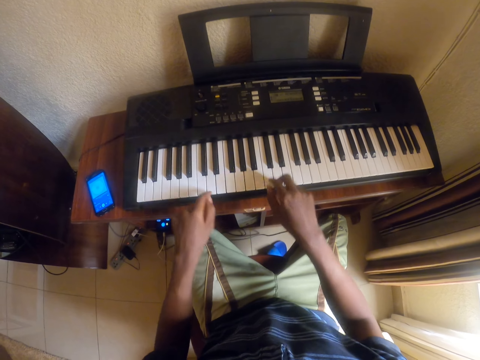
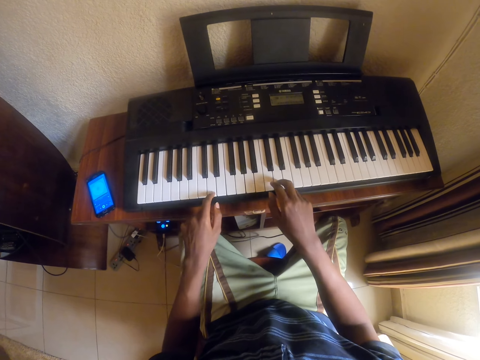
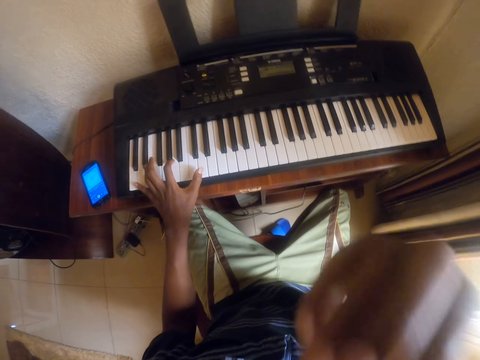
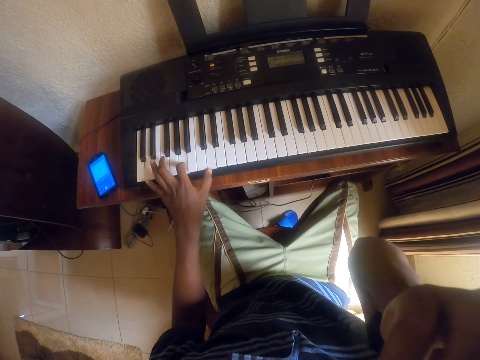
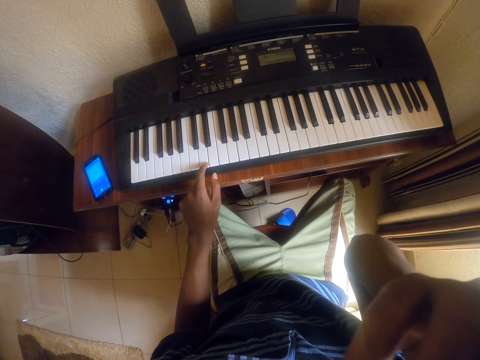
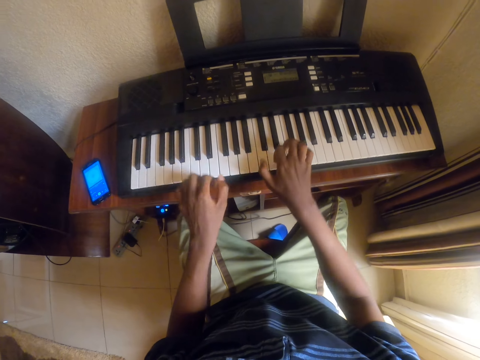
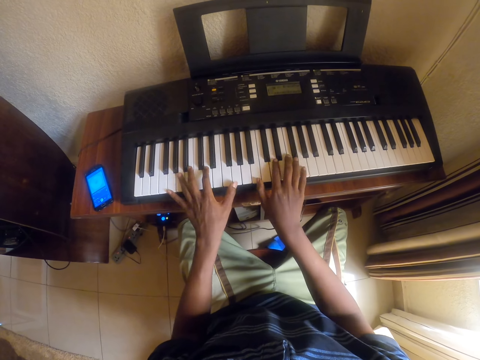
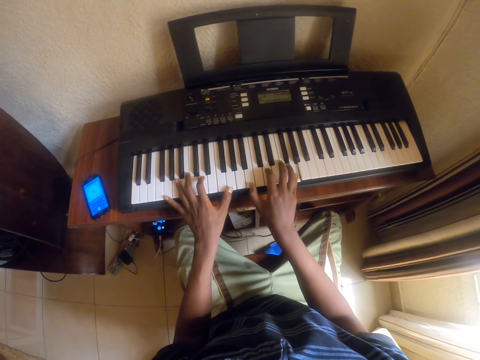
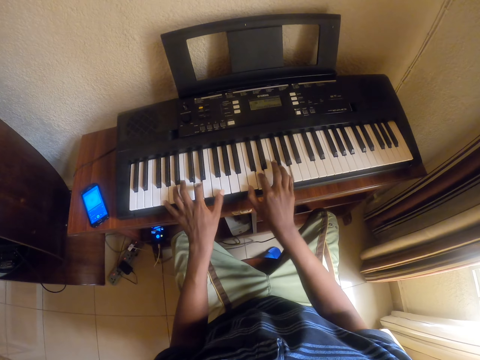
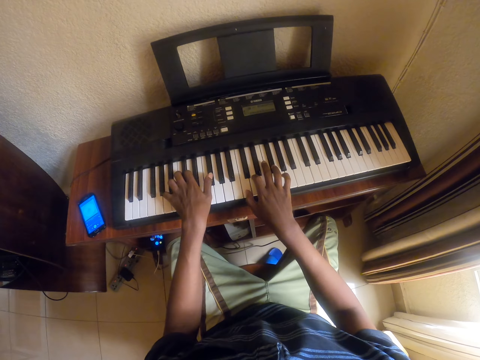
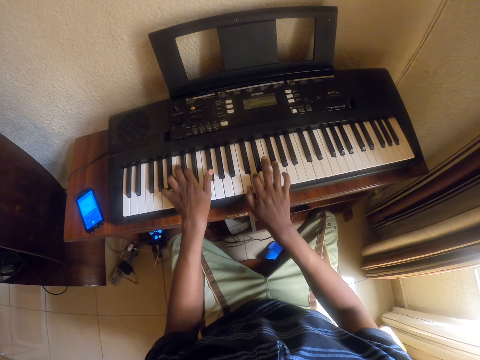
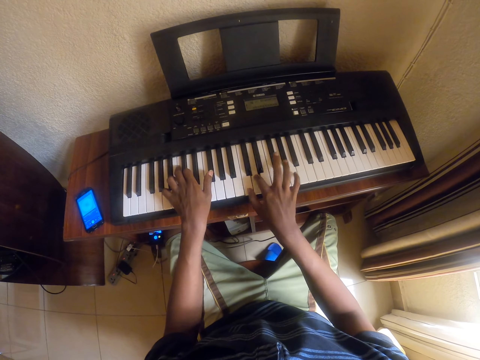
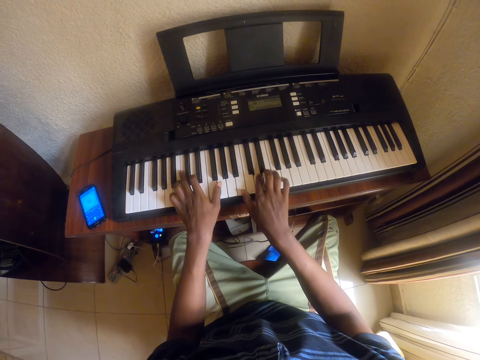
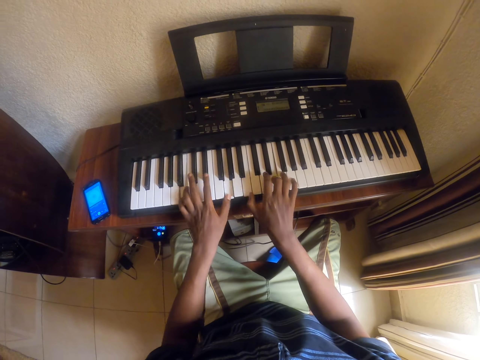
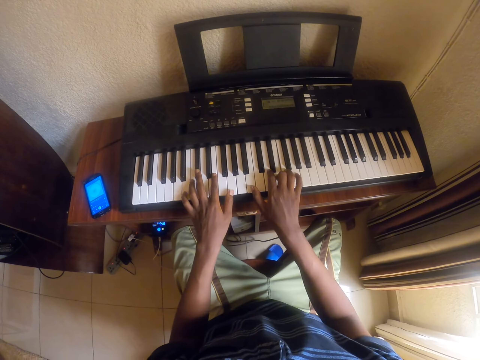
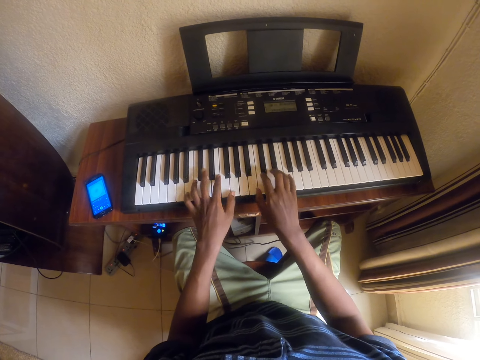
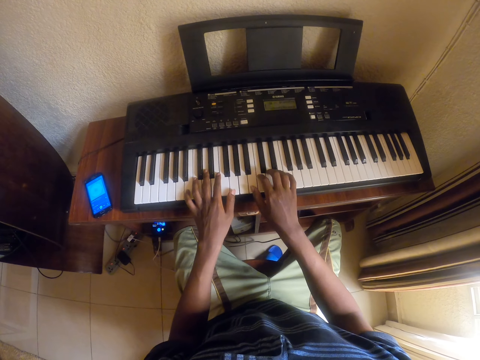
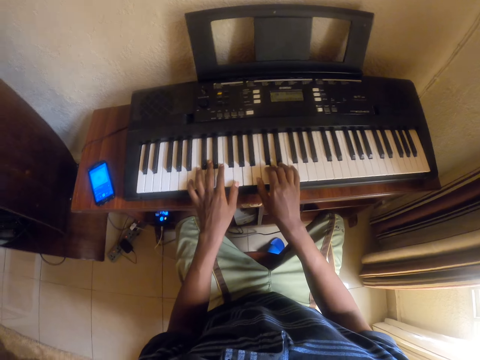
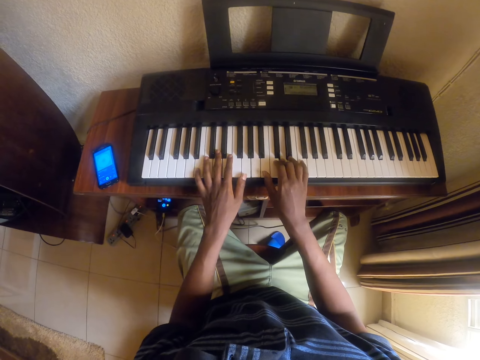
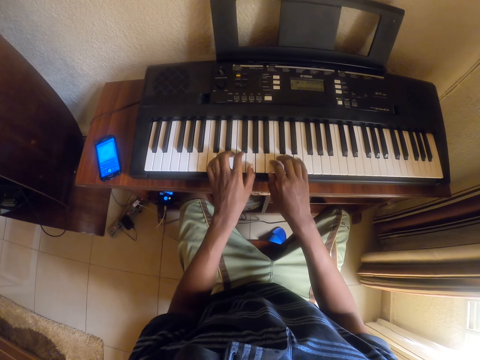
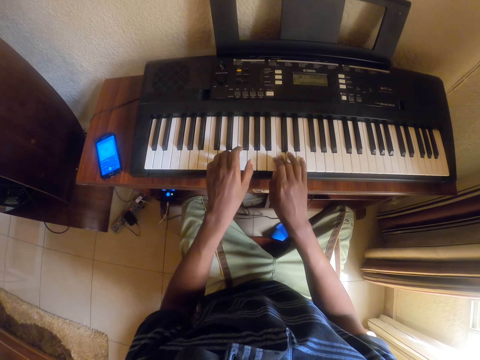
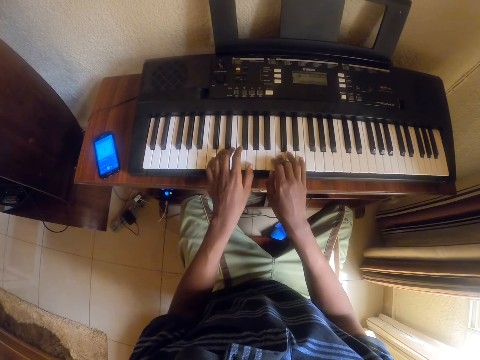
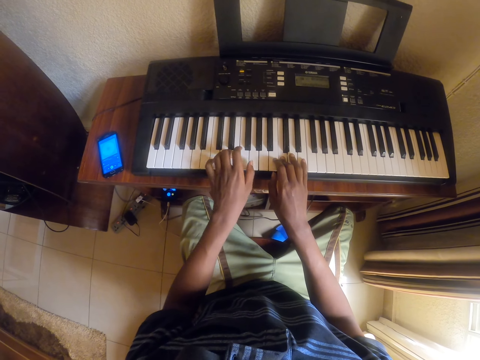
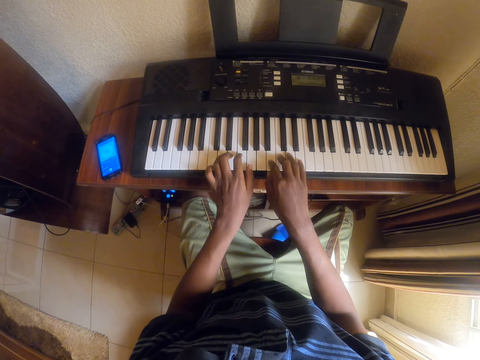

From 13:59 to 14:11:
The camera wearer holds the face. They adjust the camera. They play the piano keyboard.

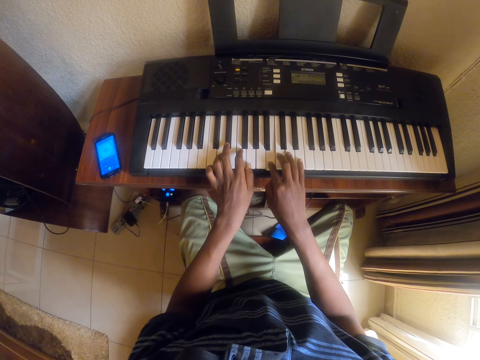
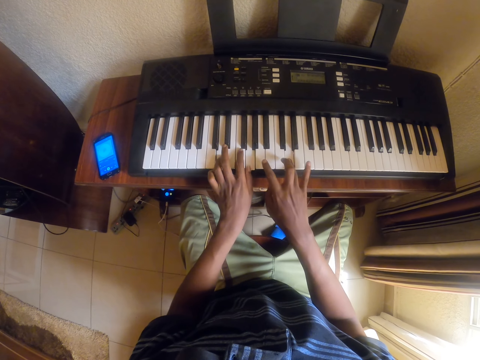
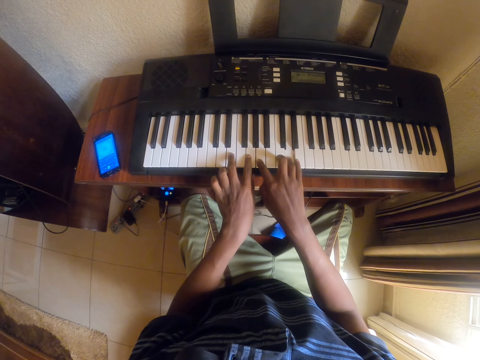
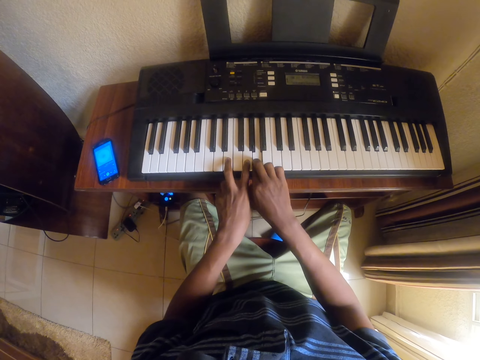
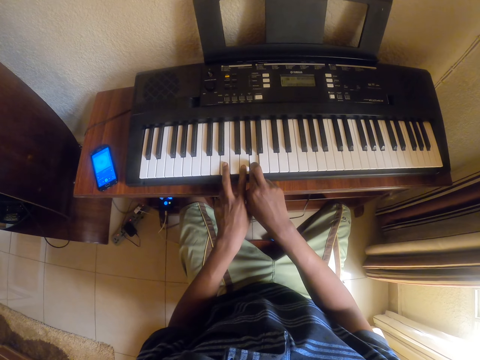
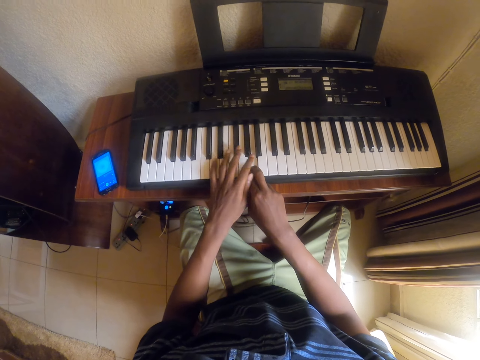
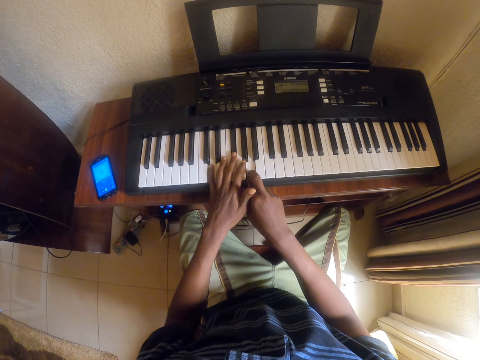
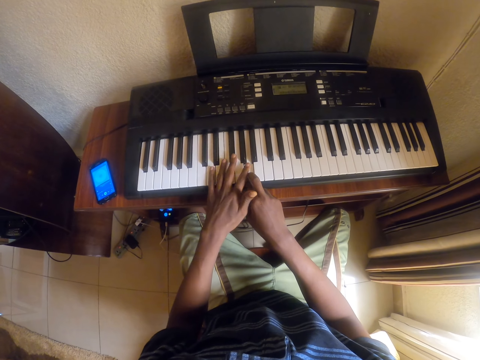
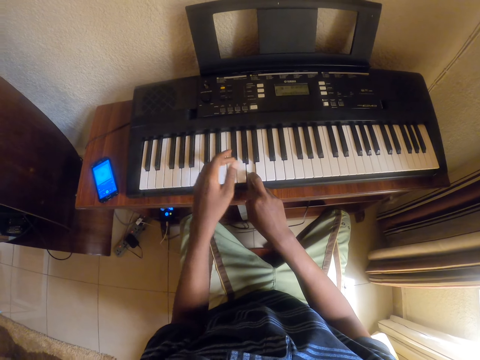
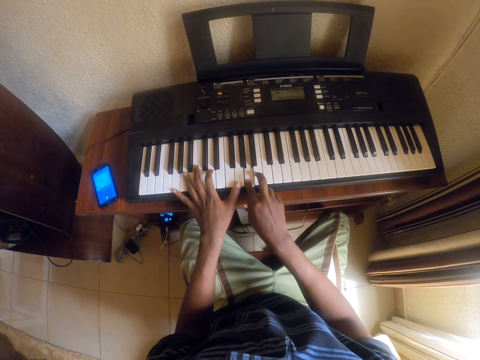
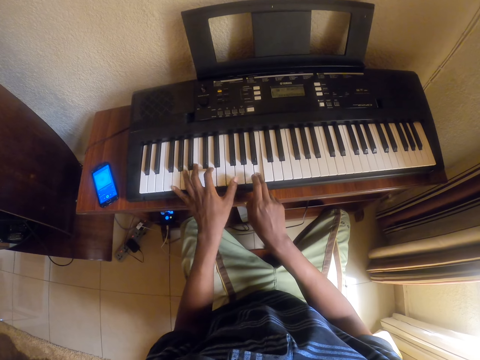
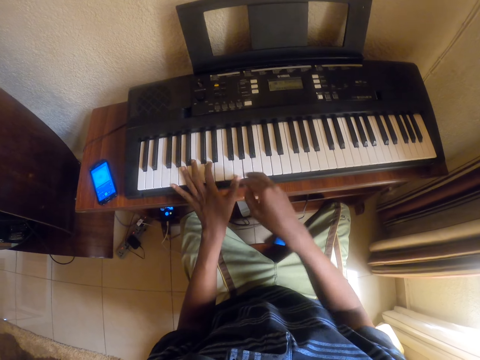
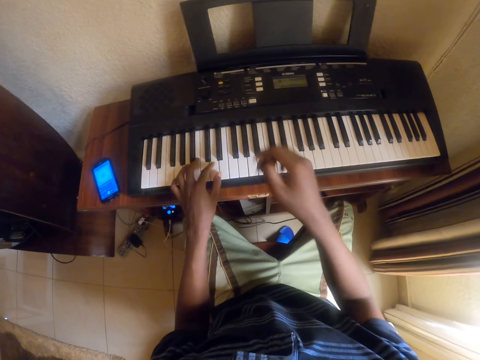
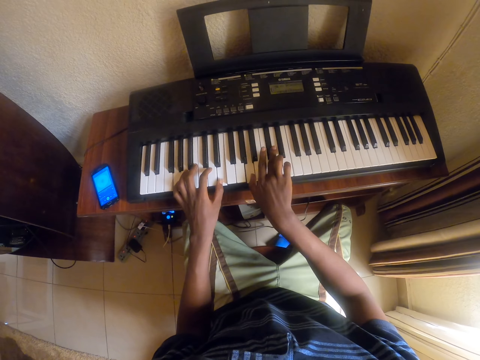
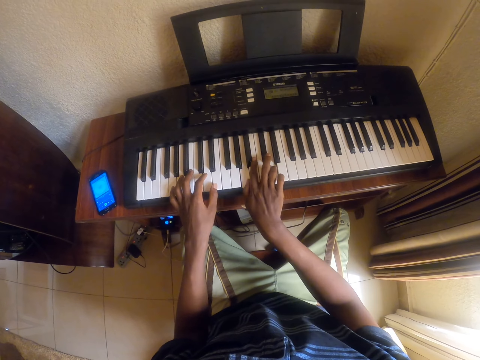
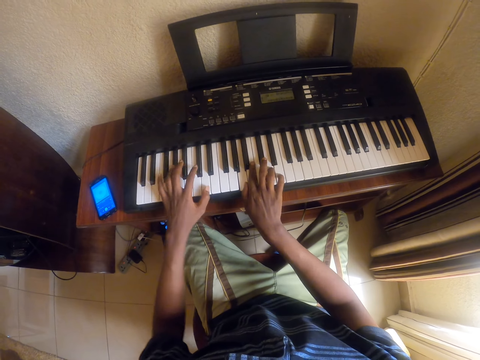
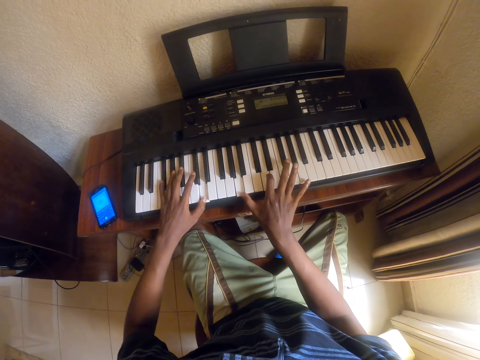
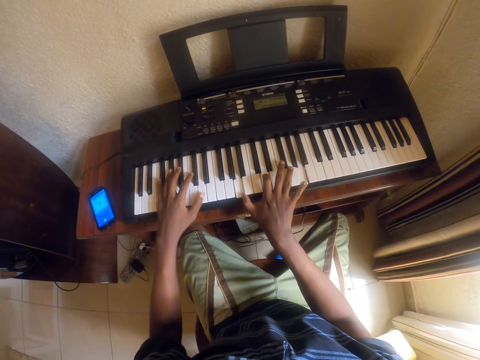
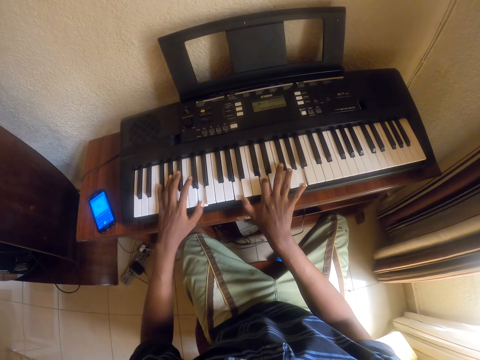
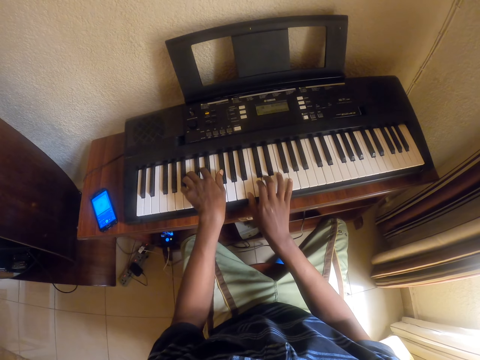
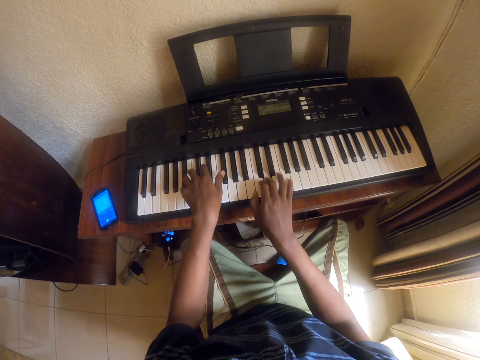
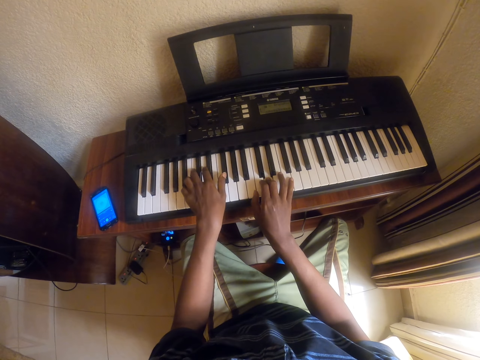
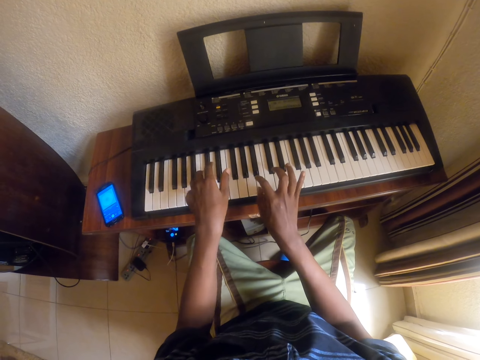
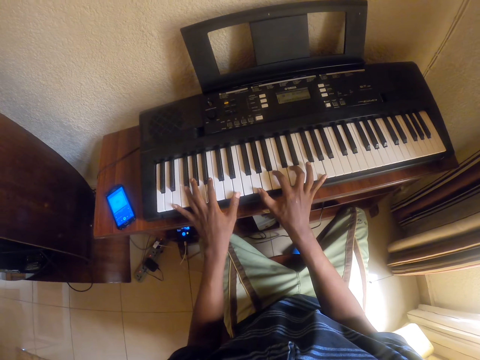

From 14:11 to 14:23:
The camera wearer touches the face. They play the piano.

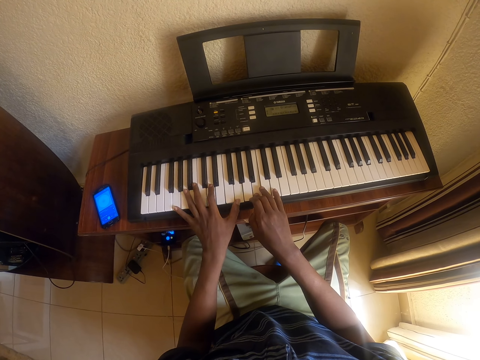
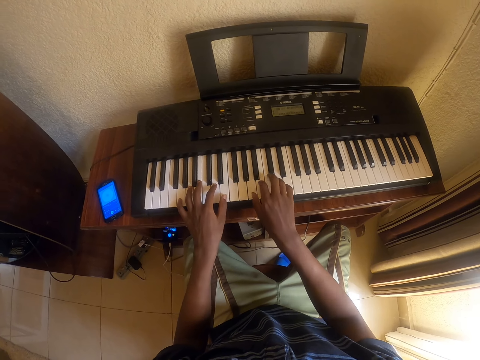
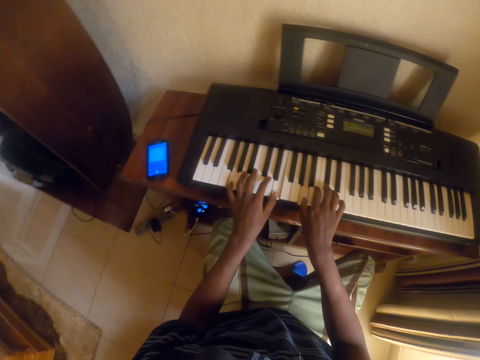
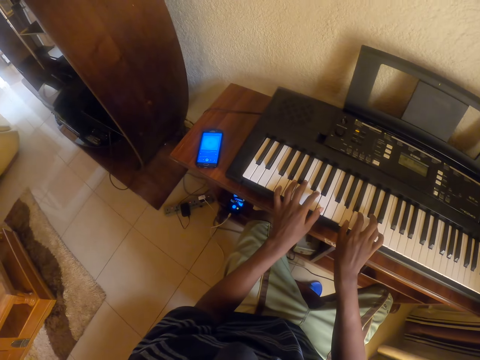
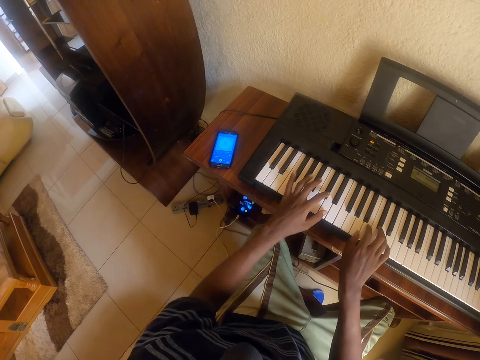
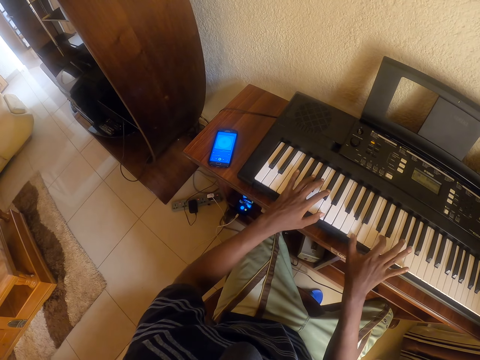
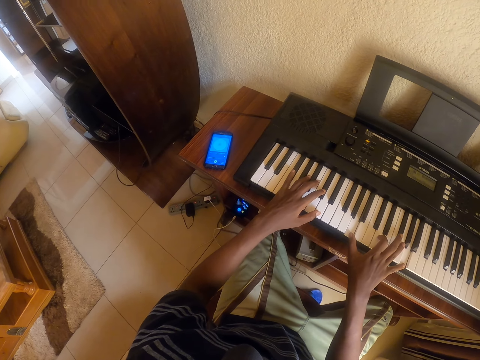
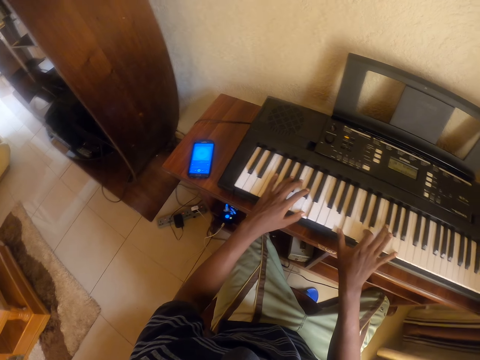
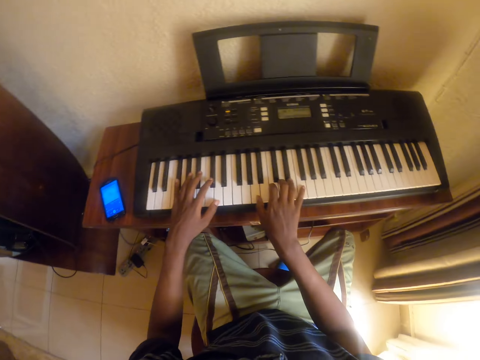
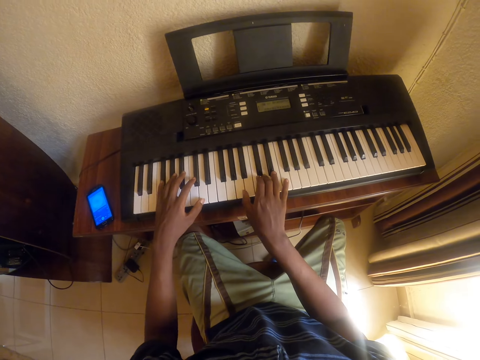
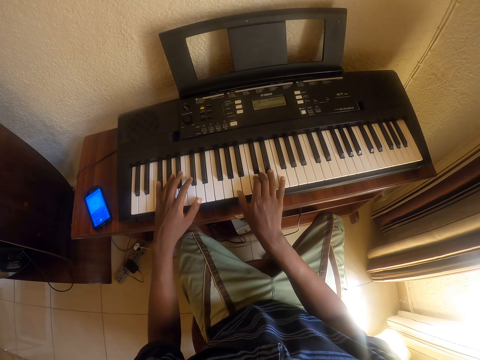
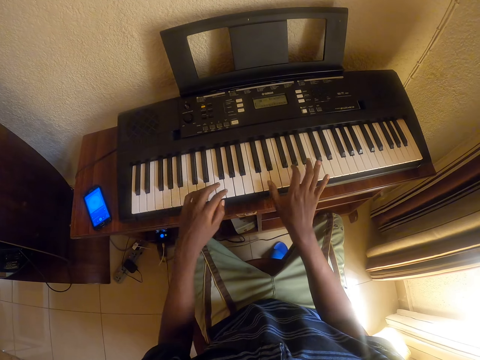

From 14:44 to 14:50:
The camera wearer looks around. They look at the phone on the table.
